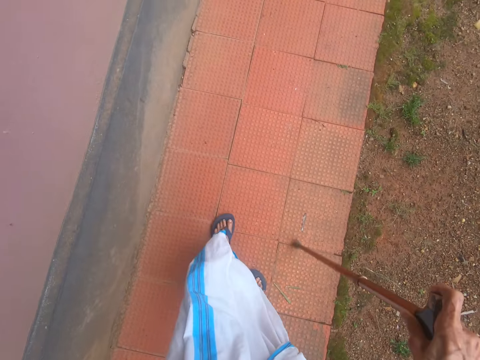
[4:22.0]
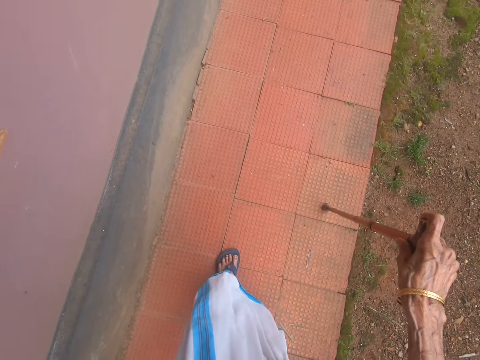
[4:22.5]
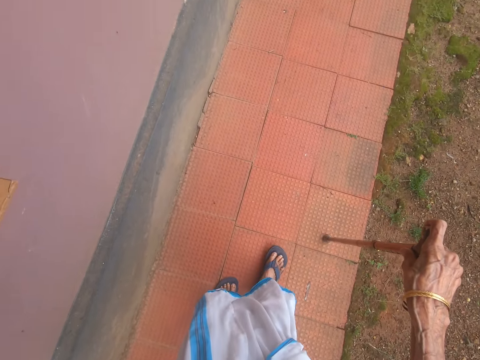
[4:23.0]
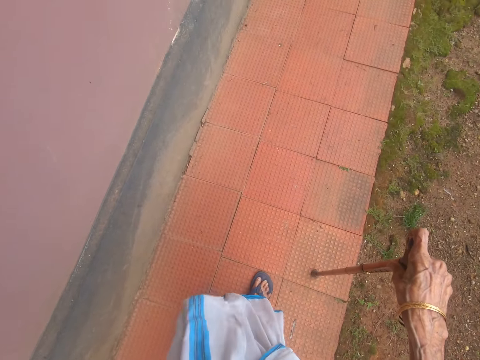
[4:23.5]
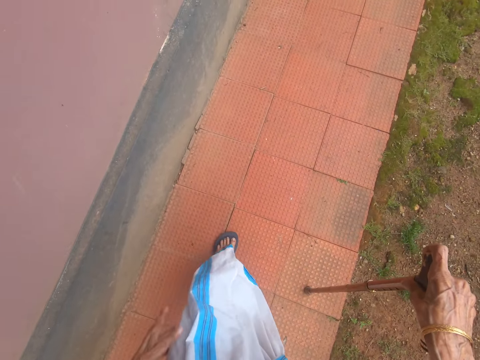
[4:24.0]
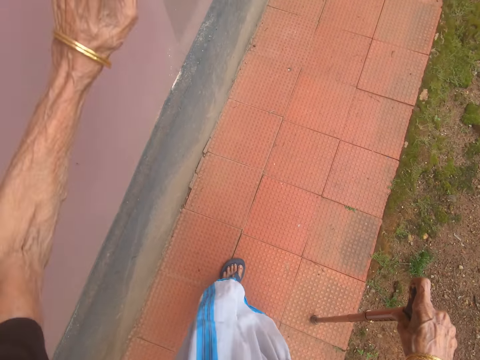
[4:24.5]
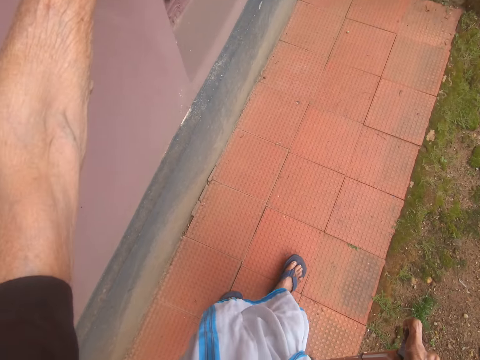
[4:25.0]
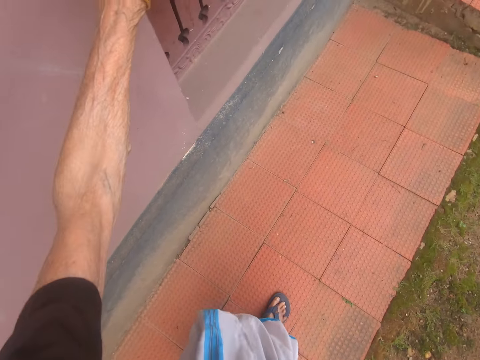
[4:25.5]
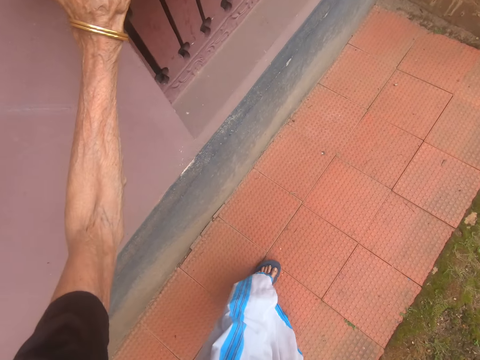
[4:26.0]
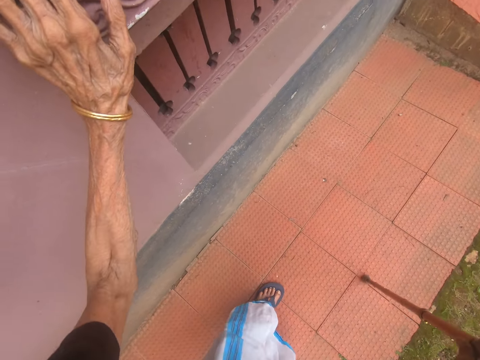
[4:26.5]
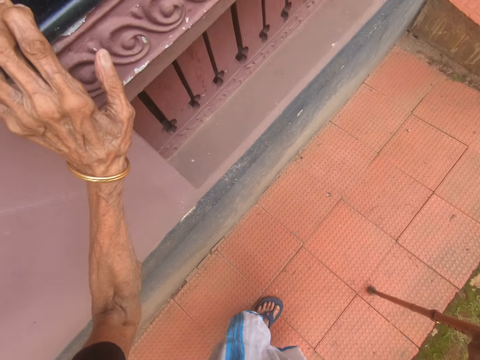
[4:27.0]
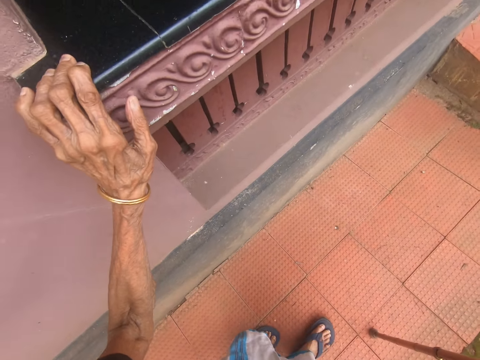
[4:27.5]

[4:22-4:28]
The camera wearer moves their left hand in the compound. They hold a wall with the left hand for support to walk.

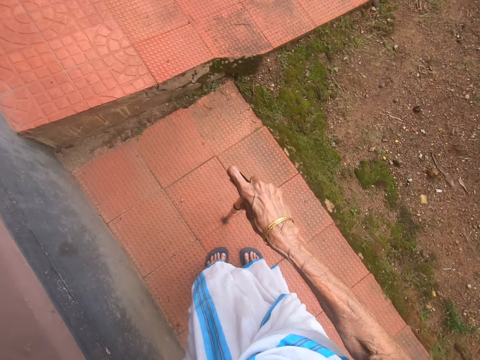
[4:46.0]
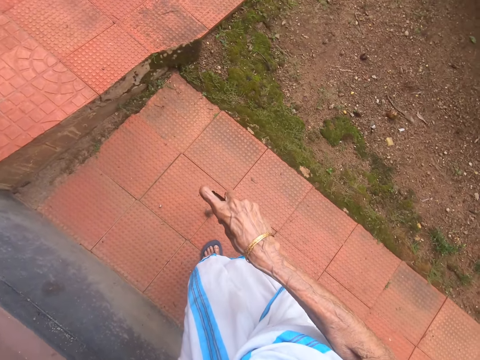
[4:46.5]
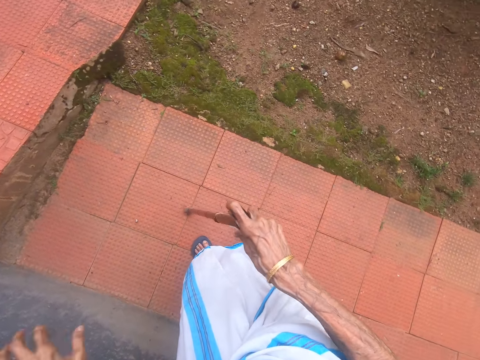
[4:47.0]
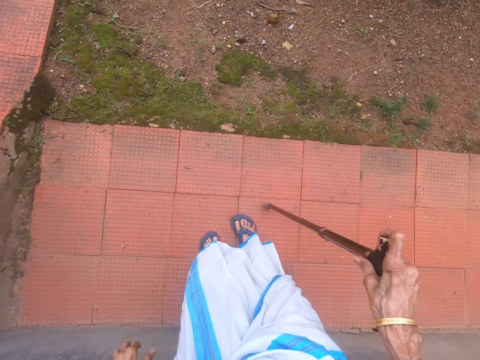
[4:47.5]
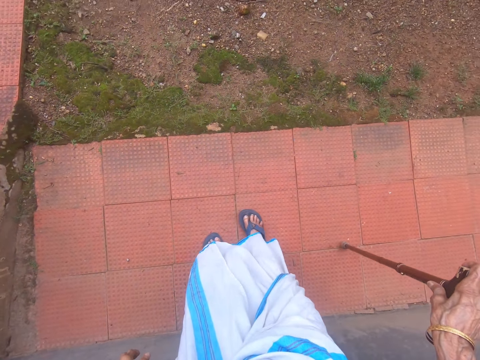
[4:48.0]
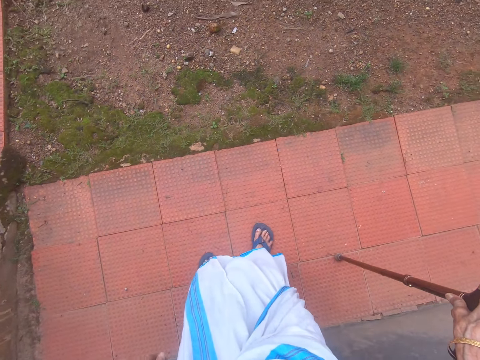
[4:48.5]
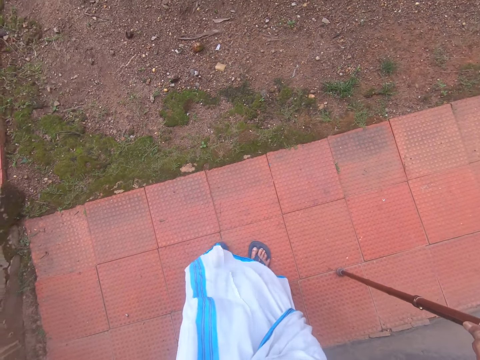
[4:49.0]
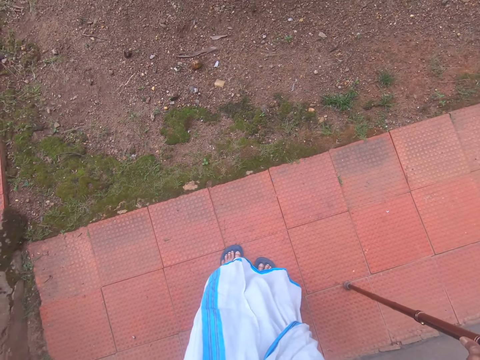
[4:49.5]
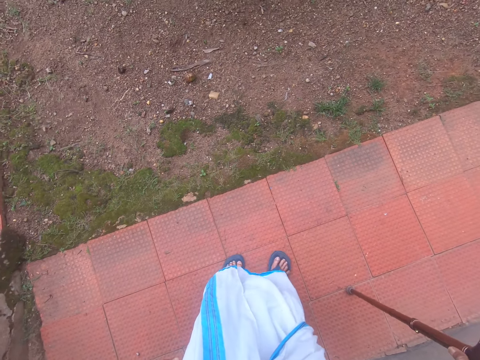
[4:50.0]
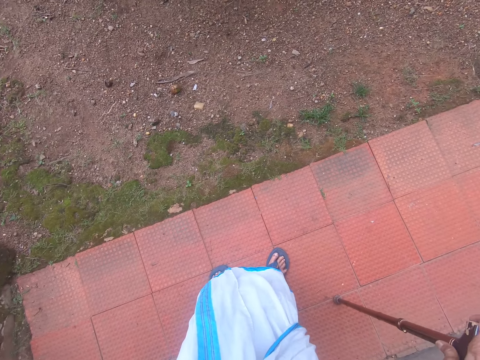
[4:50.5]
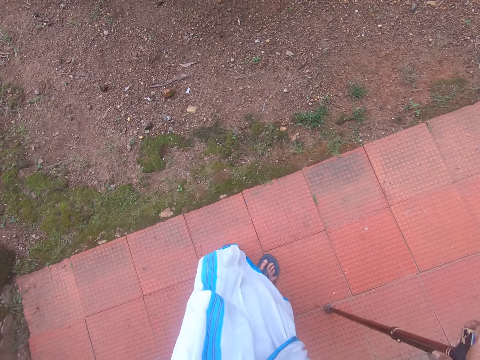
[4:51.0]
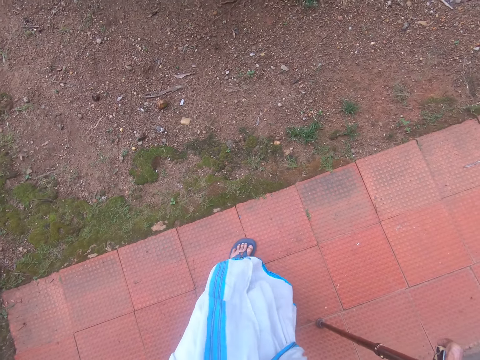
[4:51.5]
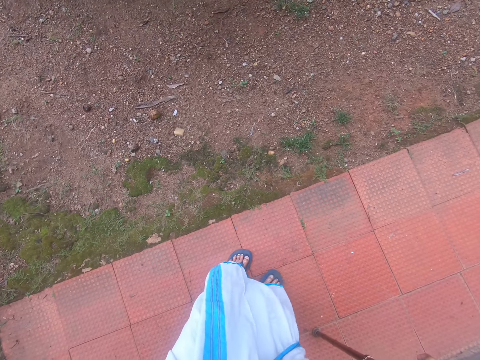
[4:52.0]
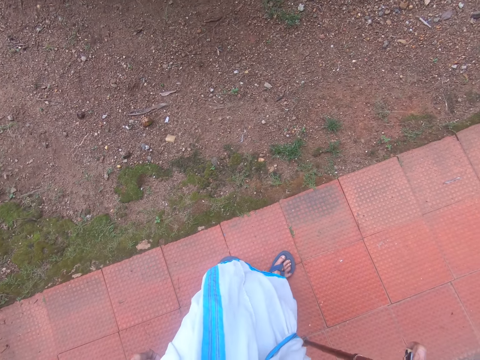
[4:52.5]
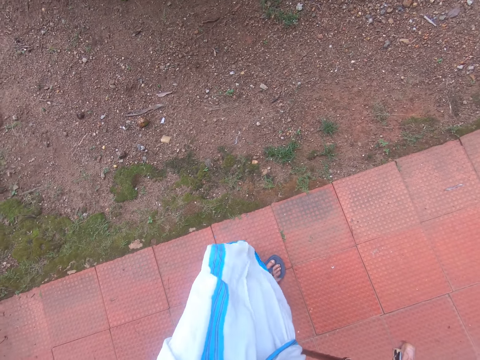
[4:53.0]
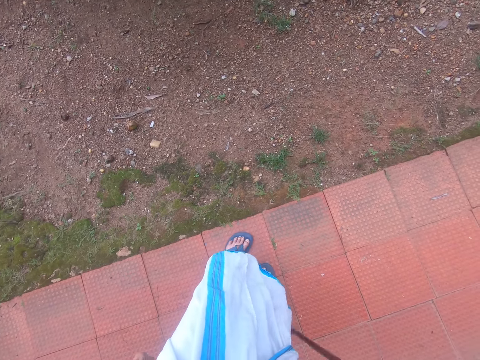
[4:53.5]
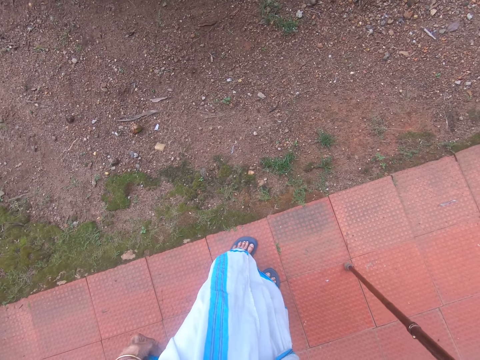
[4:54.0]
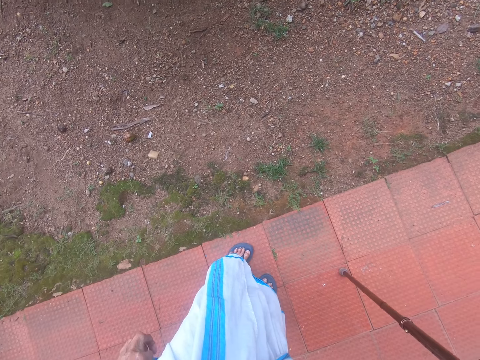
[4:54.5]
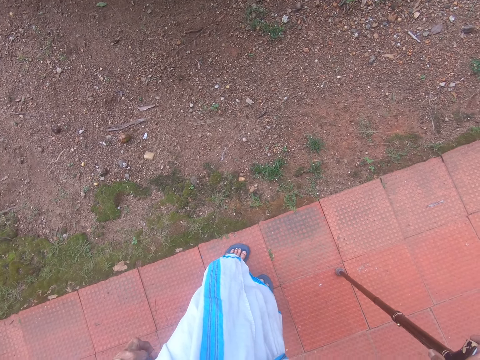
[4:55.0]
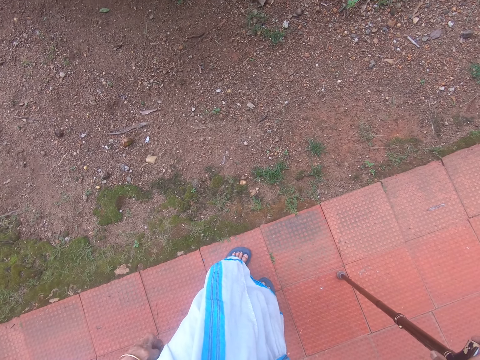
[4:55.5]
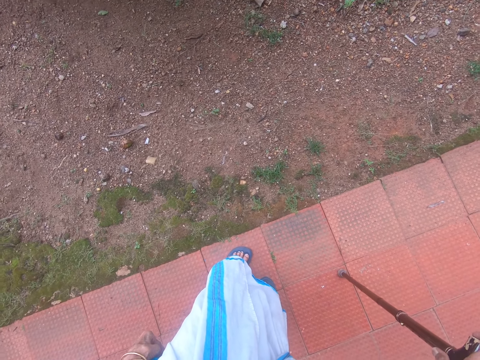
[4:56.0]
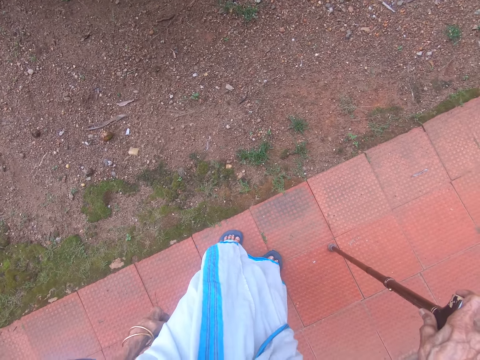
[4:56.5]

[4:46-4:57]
The camera wearer turns around. They walk around.

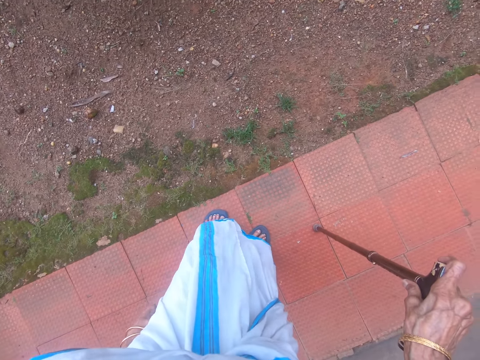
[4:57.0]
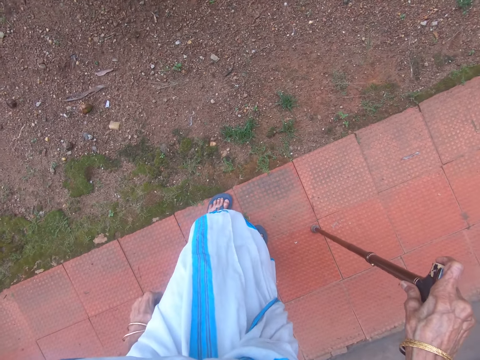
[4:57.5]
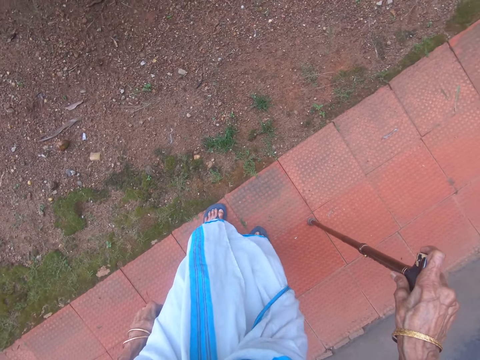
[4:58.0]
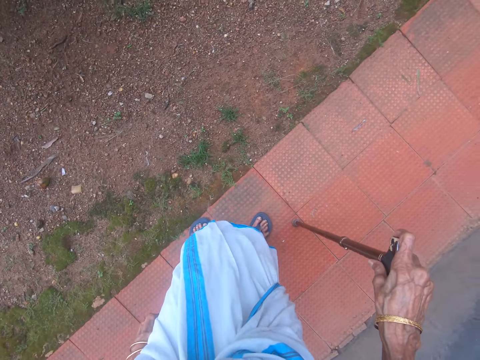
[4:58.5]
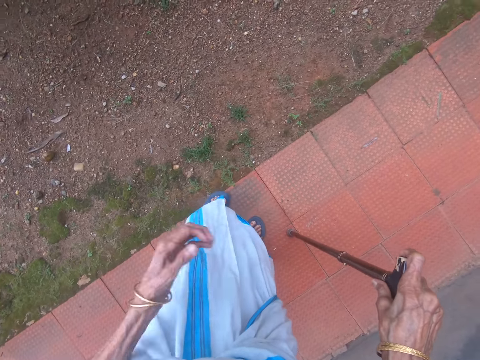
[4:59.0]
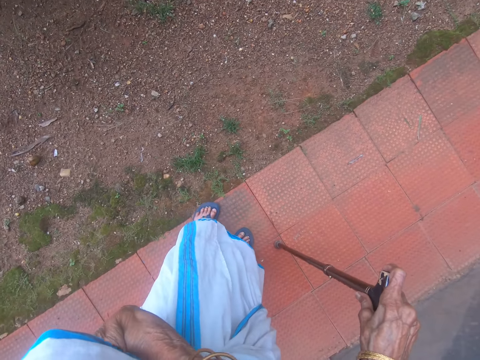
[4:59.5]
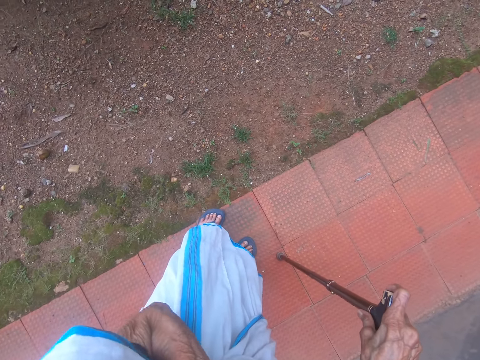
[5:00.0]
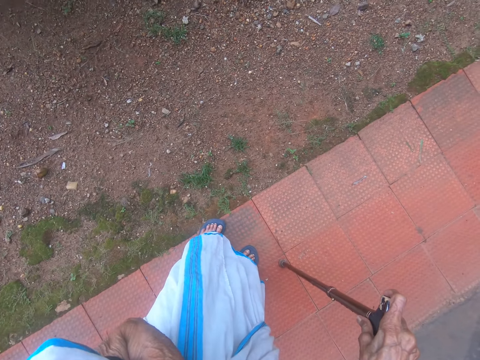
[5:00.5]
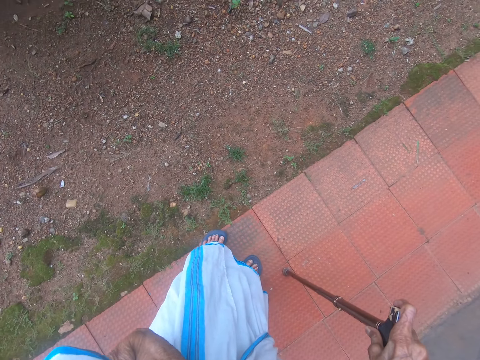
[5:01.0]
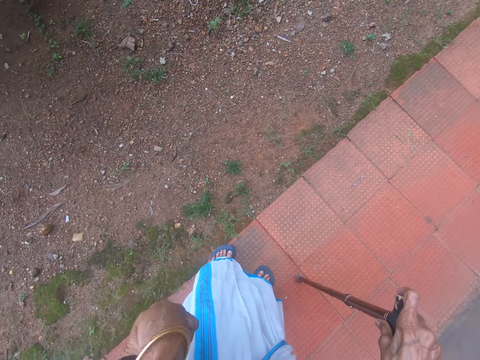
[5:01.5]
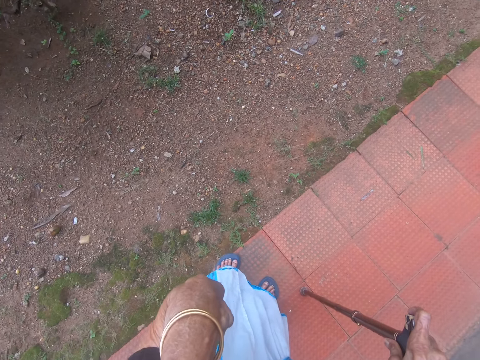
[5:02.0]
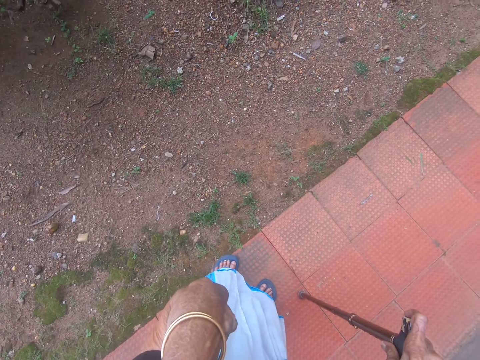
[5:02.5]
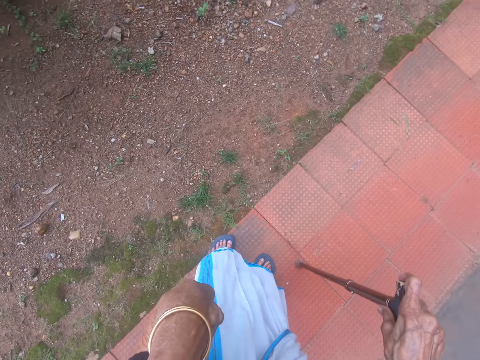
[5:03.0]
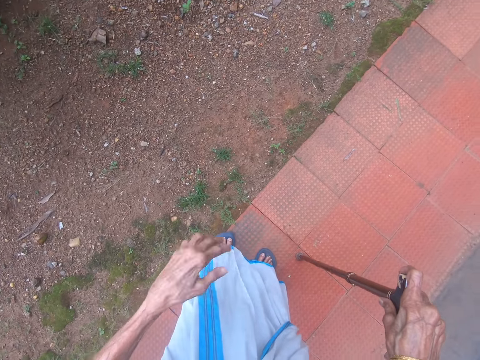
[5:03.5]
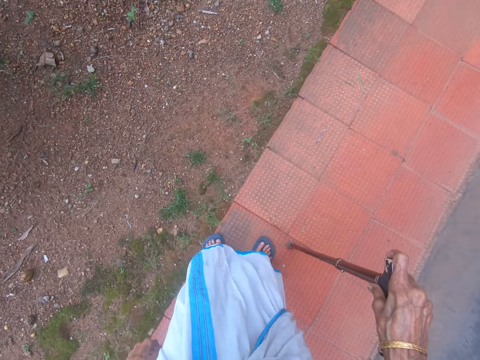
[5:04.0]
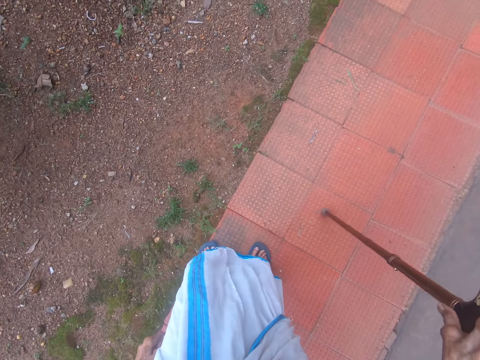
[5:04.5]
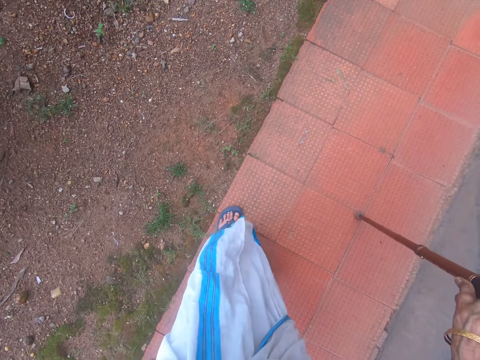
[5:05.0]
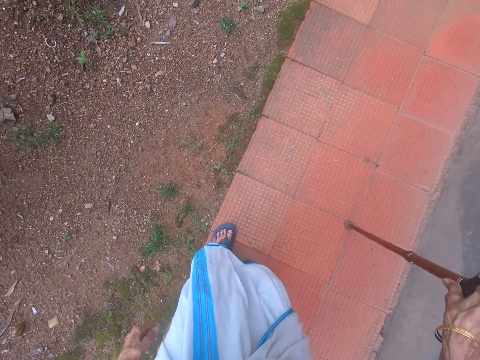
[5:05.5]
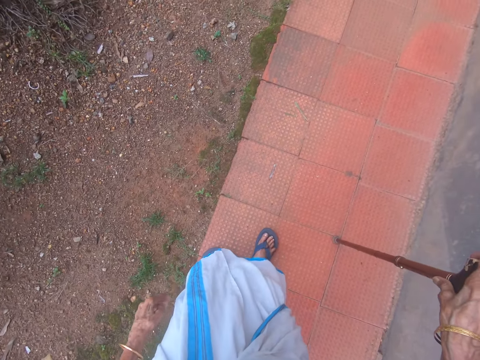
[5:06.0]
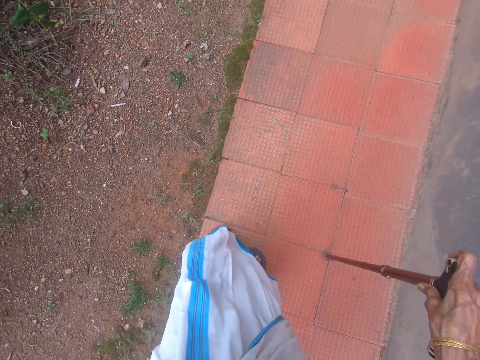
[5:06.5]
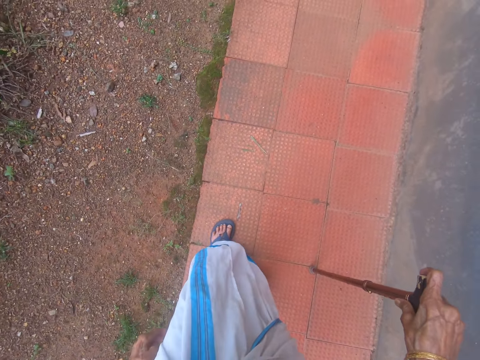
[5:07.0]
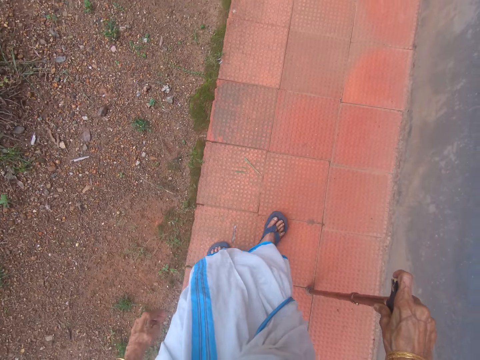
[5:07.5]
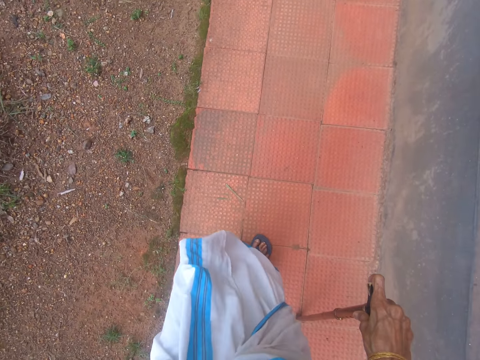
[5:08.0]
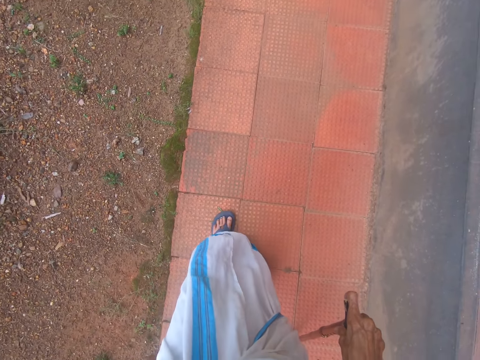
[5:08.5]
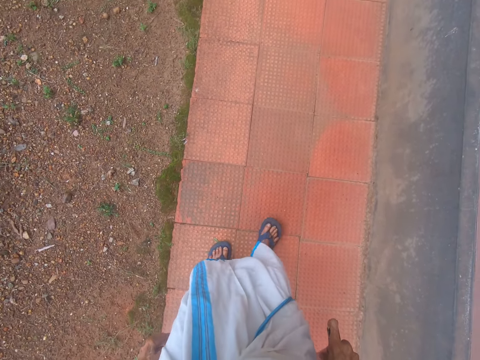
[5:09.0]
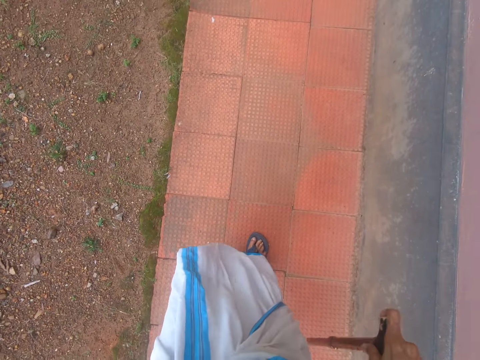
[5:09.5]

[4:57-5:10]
The camera wearer stops to walk. They raise a hand. They drop the hand. They walk around.
